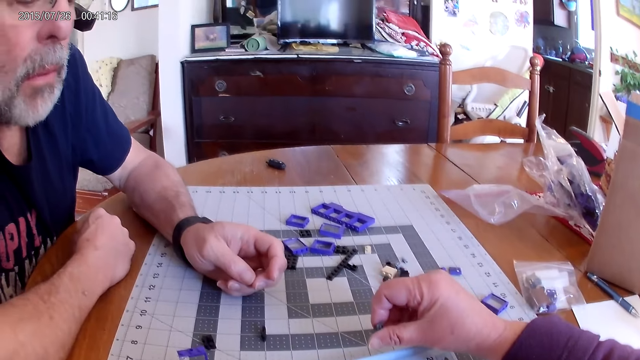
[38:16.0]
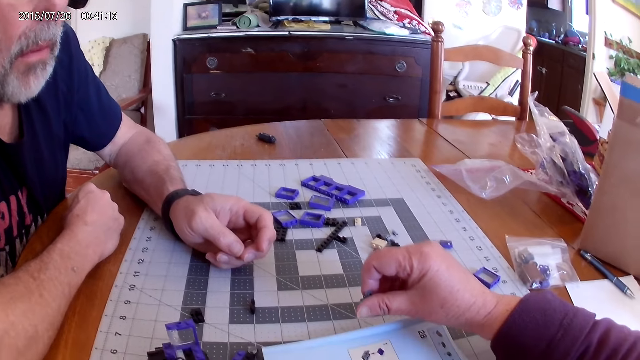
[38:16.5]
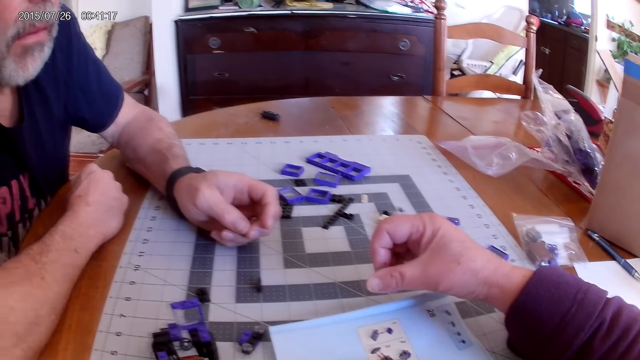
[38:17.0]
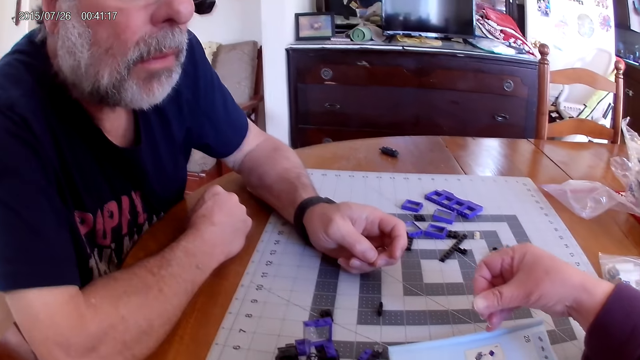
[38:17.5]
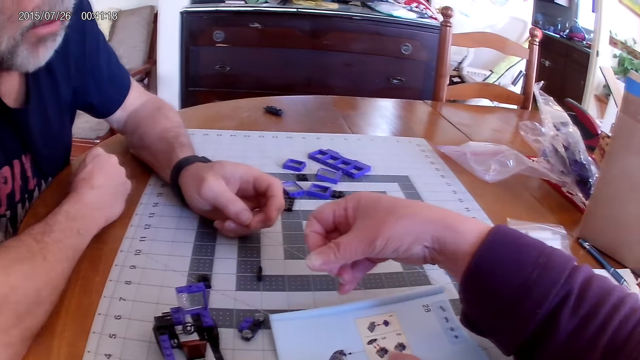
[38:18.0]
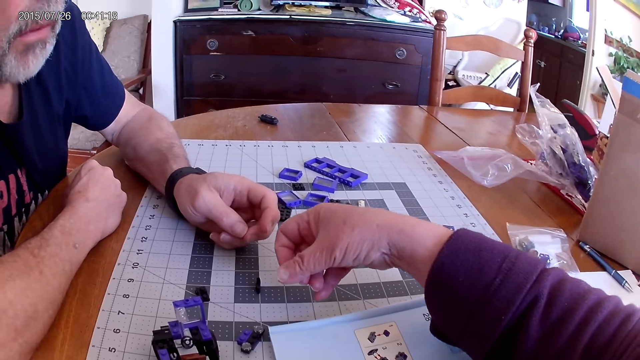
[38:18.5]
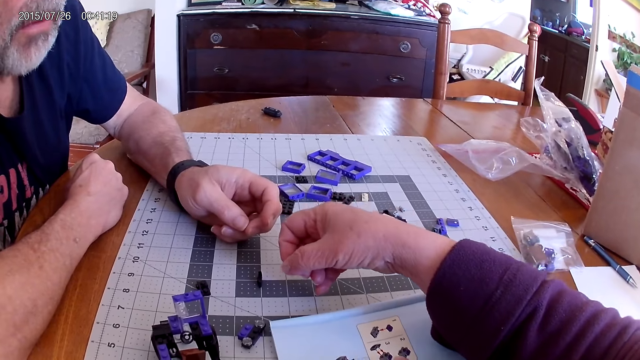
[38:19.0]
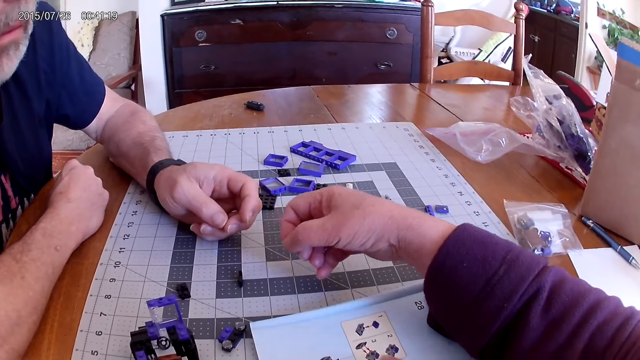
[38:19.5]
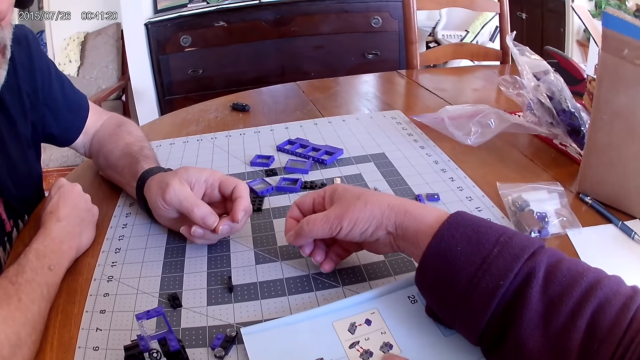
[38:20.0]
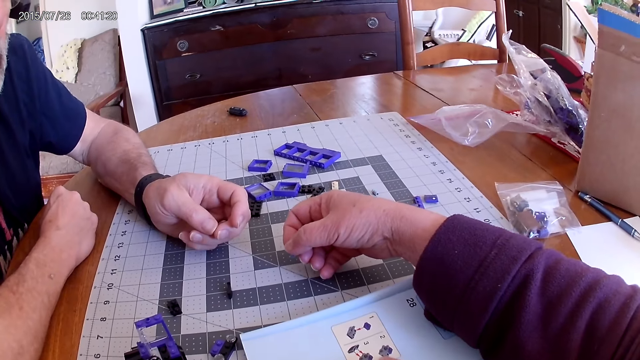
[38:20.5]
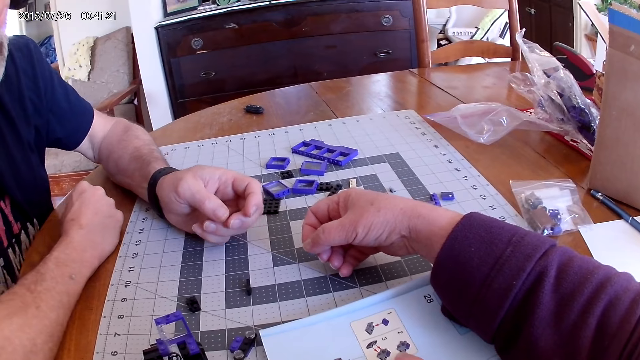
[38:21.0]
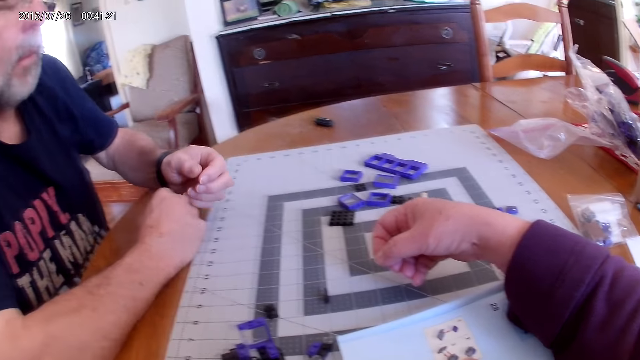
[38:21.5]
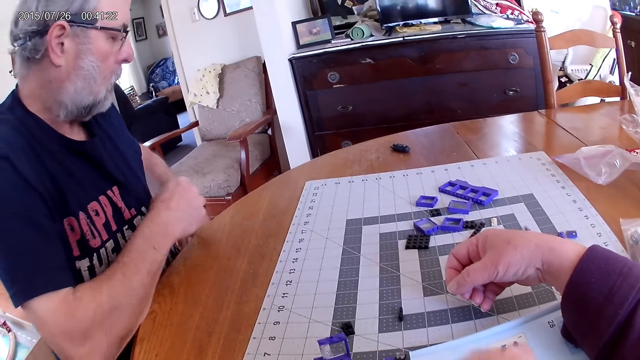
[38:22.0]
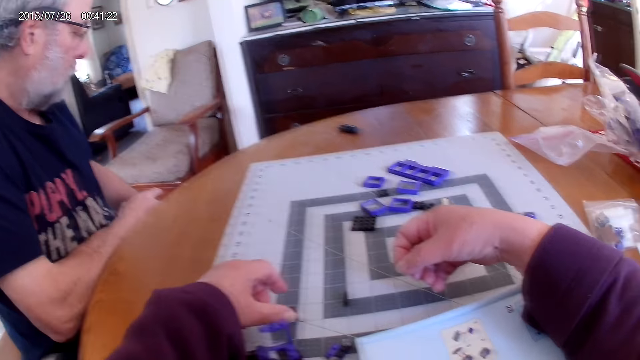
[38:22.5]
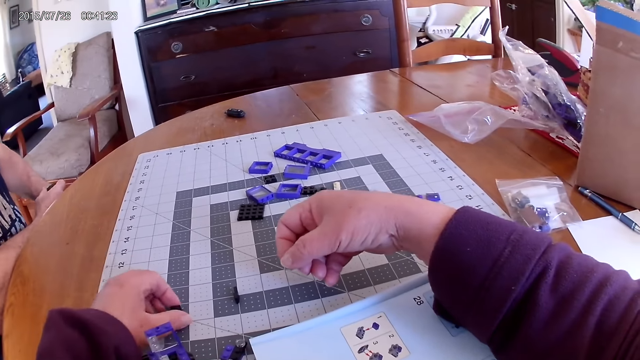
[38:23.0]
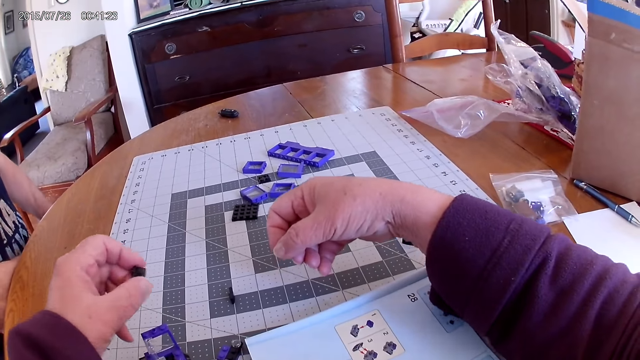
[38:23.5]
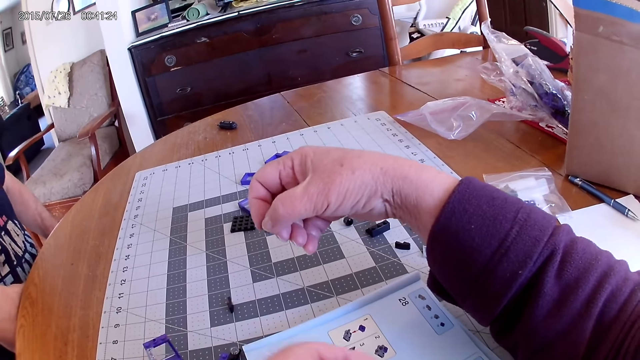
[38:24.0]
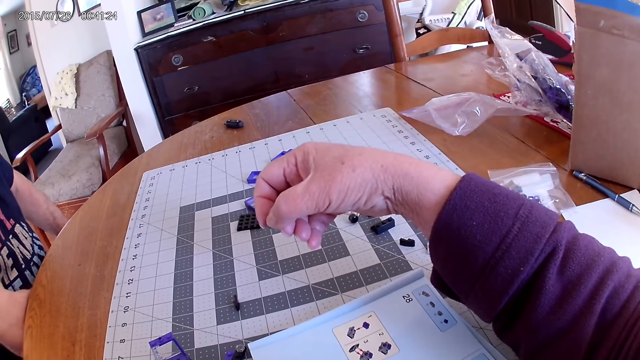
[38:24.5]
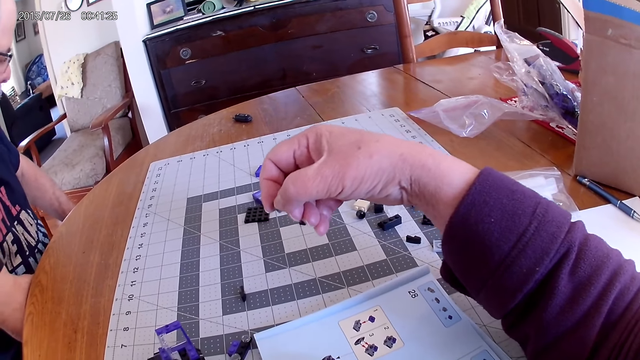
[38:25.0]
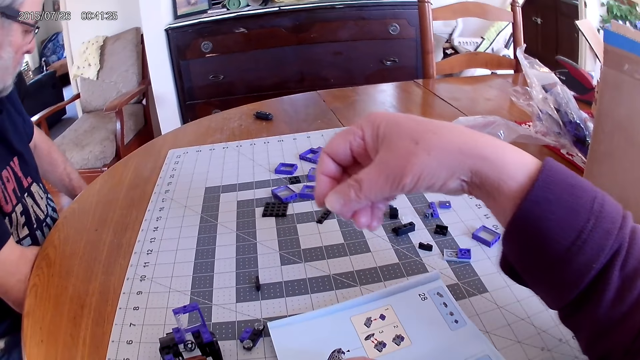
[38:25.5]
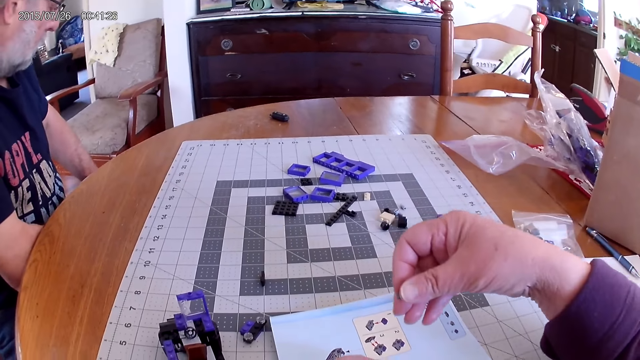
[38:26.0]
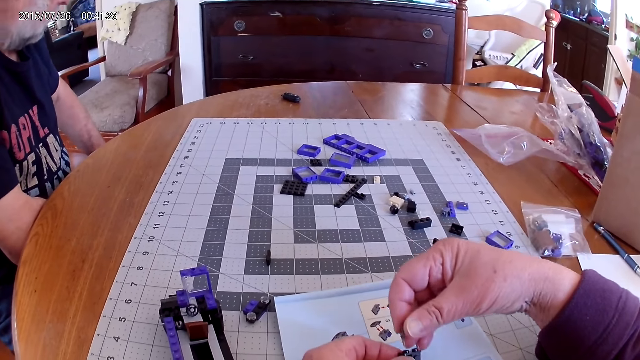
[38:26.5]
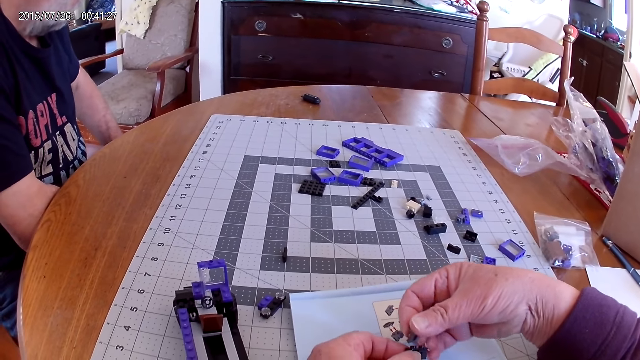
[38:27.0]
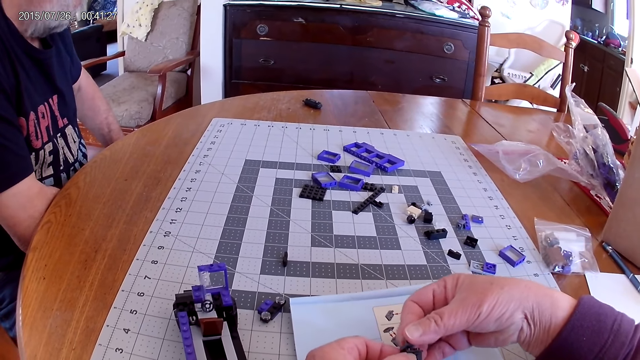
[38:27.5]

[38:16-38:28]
The camera wearer looks at the instructional manual book. They pick up the plastic piece. They look at the instructional manual book.

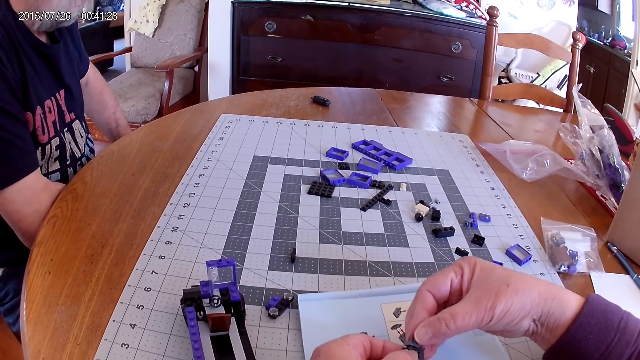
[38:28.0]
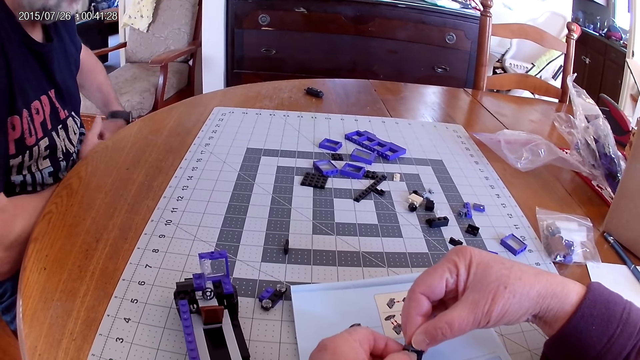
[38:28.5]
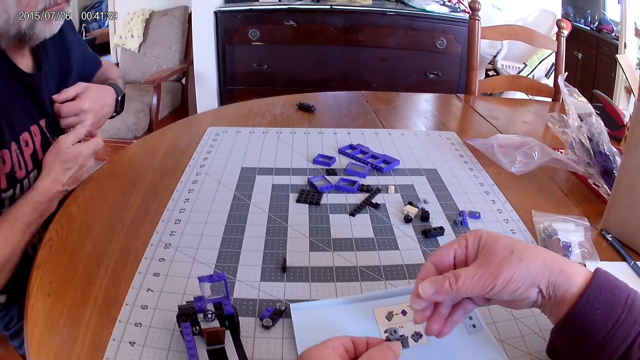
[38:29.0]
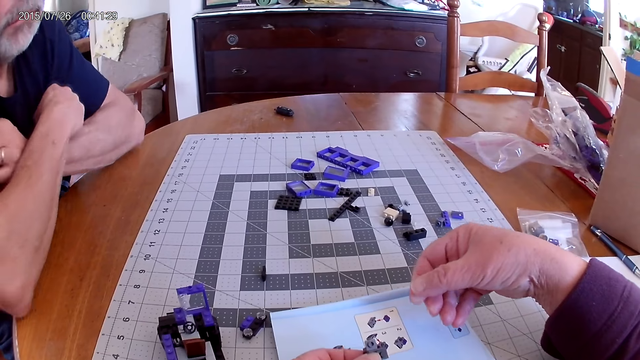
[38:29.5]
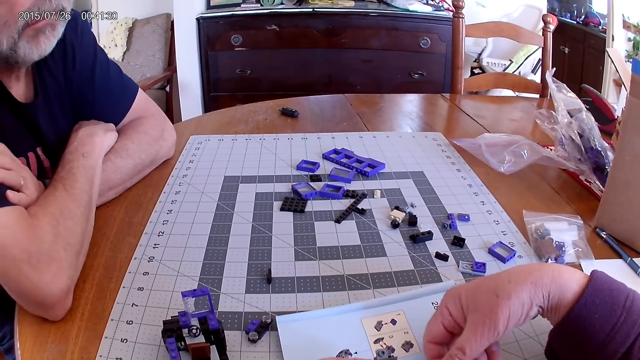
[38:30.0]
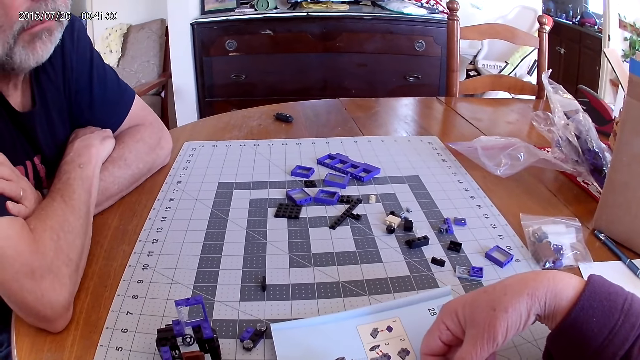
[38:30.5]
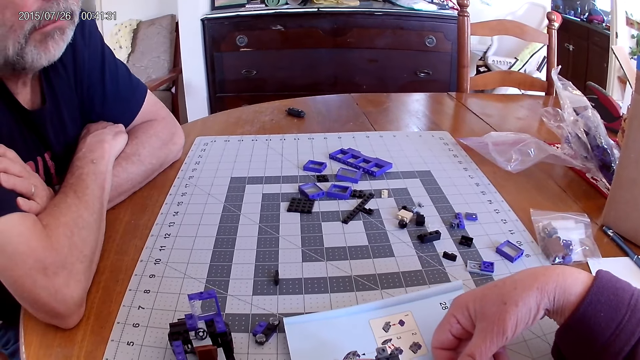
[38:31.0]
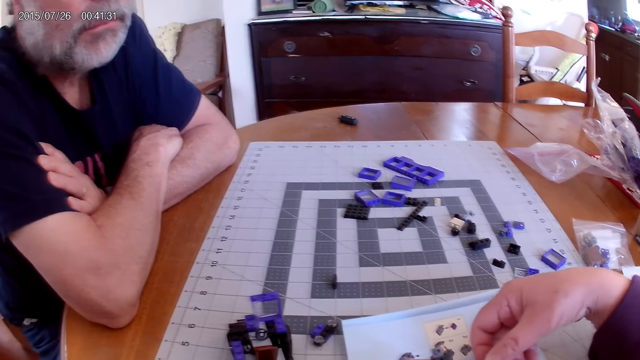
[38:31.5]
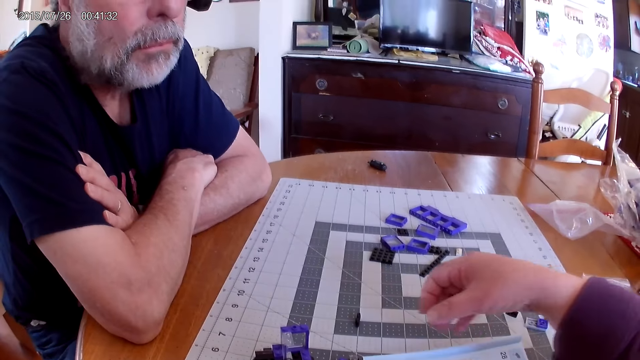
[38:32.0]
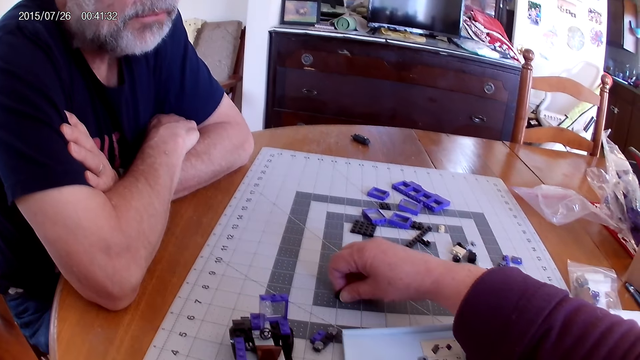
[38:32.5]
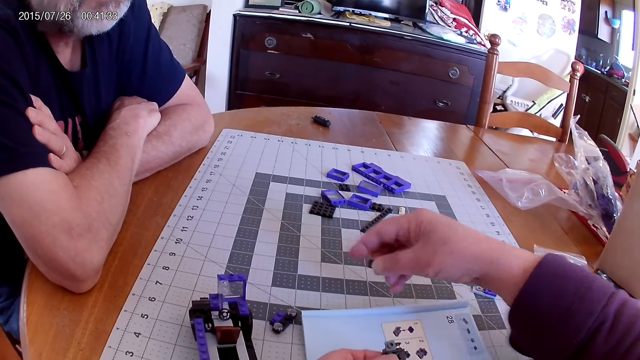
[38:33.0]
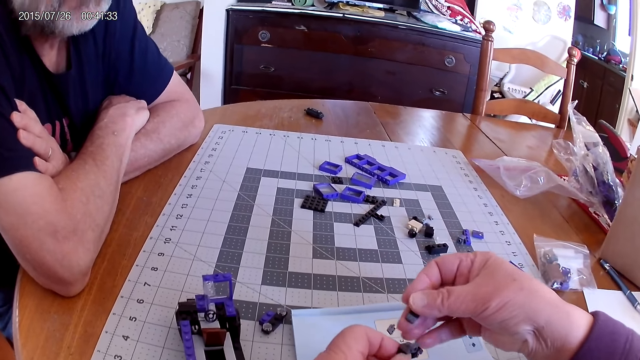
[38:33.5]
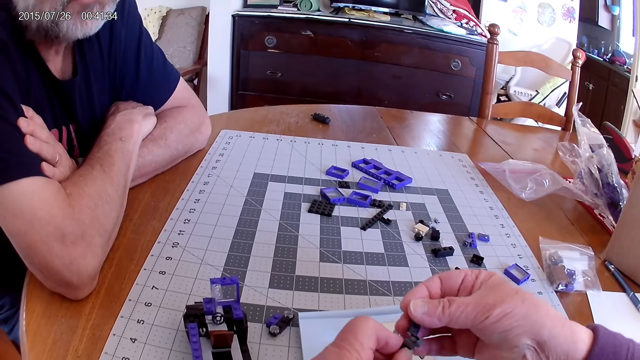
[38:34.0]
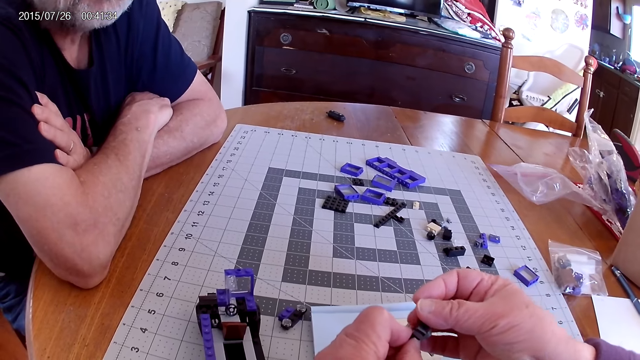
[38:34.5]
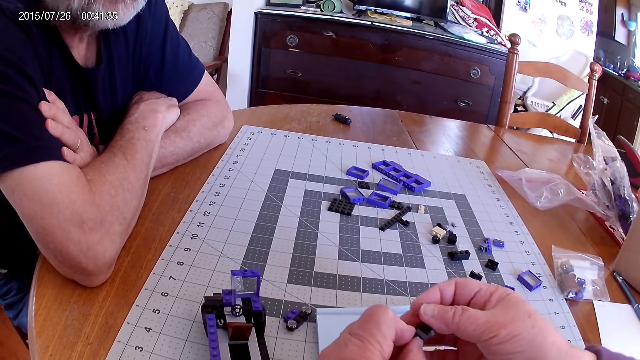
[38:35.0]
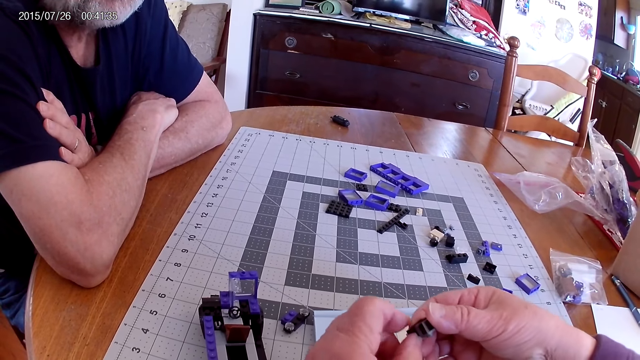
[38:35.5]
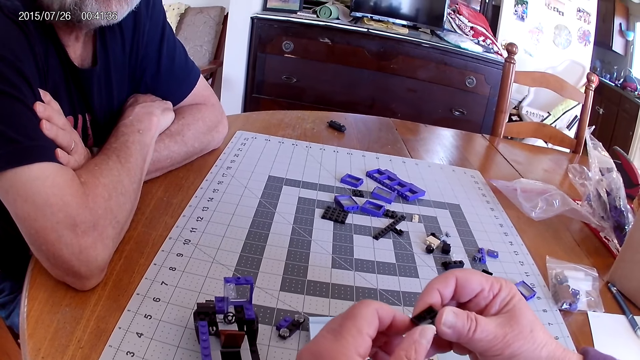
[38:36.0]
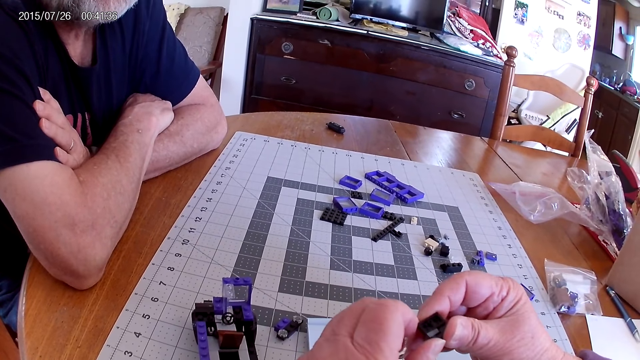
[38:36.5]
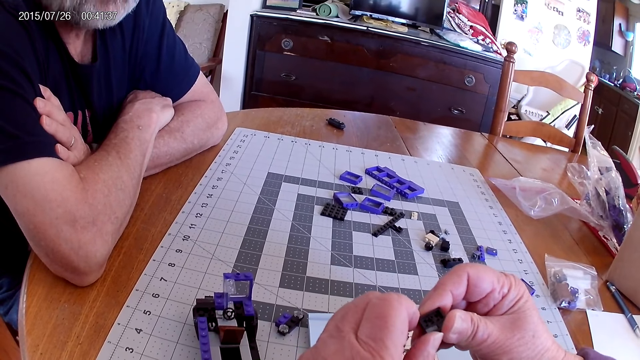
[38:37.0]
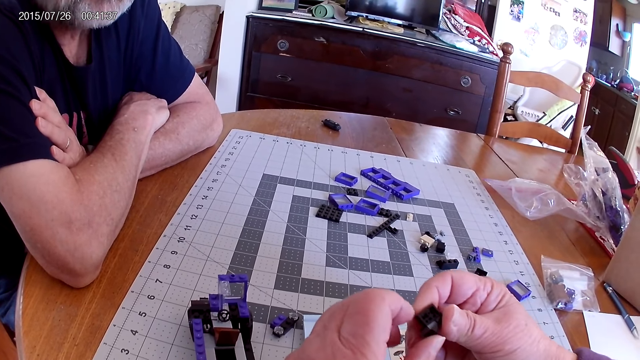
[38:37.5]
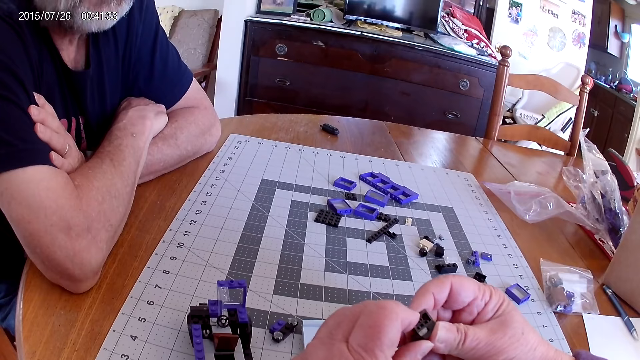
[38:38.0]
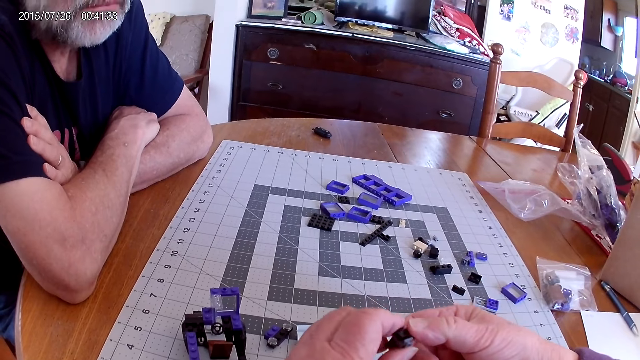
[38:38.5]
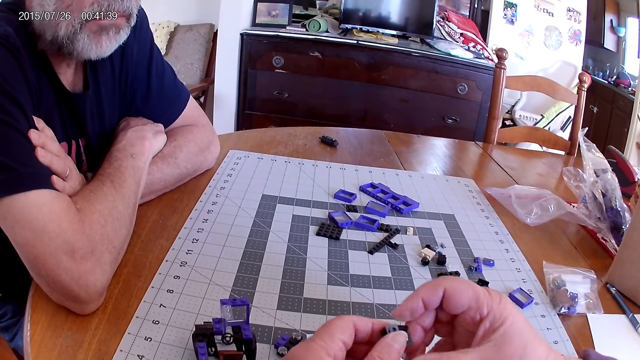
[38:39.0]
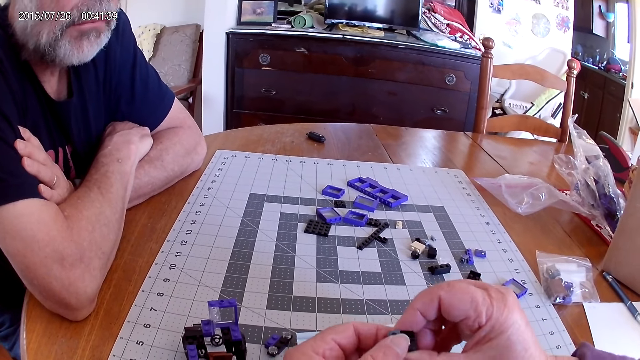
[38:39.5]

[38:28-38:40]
The camera wearer fixes the plastic pieces together. They pick up the plastic piece. They fix the plastic pieces together.
